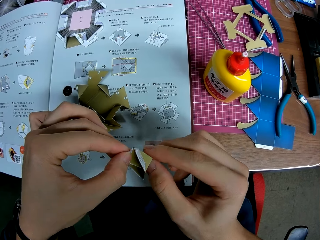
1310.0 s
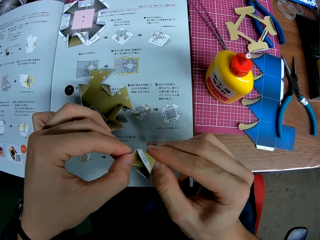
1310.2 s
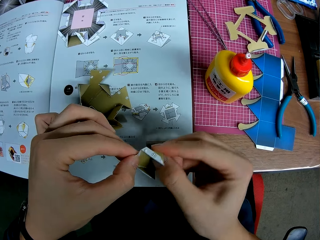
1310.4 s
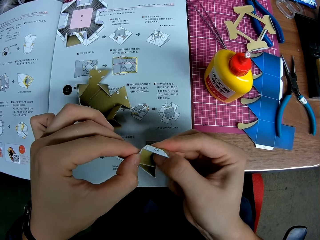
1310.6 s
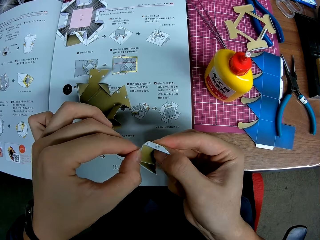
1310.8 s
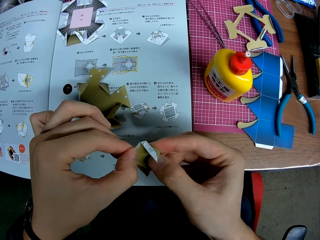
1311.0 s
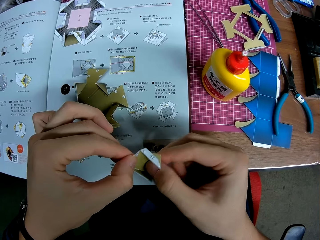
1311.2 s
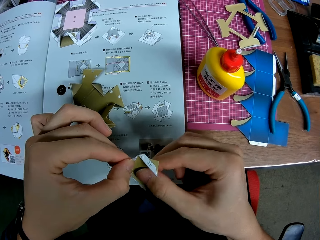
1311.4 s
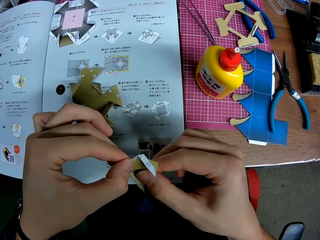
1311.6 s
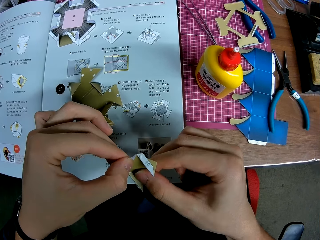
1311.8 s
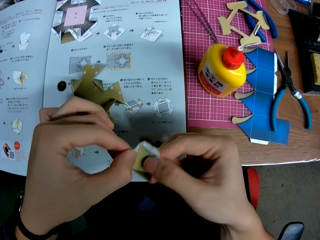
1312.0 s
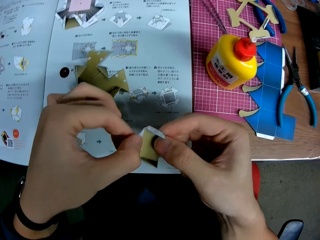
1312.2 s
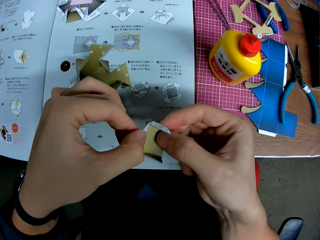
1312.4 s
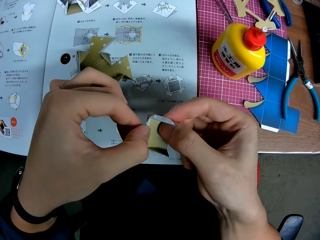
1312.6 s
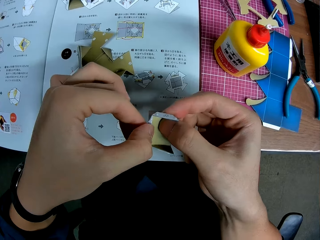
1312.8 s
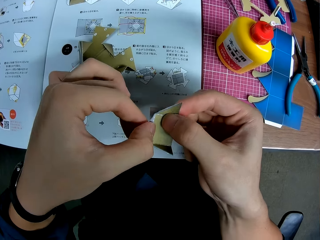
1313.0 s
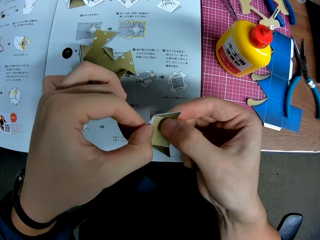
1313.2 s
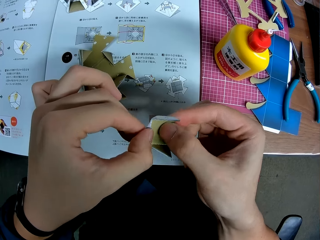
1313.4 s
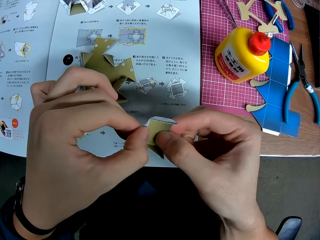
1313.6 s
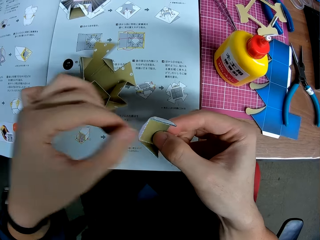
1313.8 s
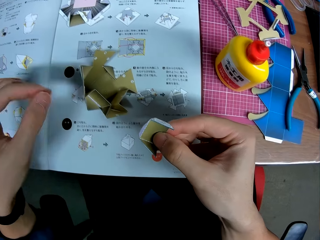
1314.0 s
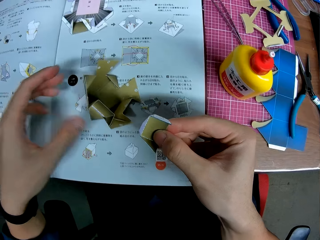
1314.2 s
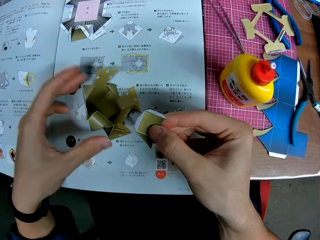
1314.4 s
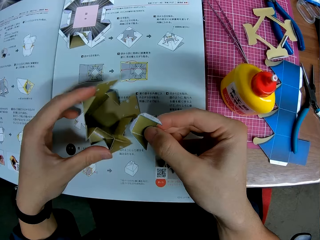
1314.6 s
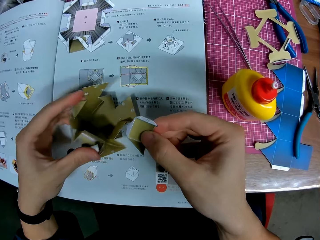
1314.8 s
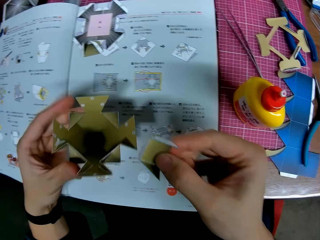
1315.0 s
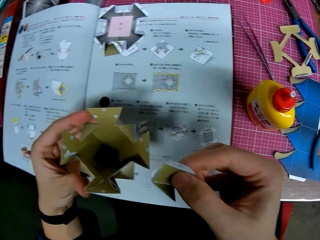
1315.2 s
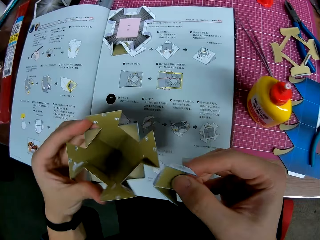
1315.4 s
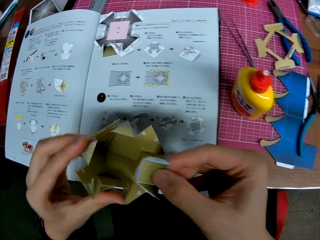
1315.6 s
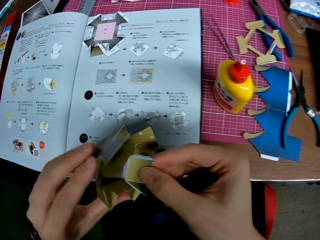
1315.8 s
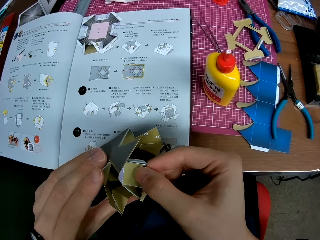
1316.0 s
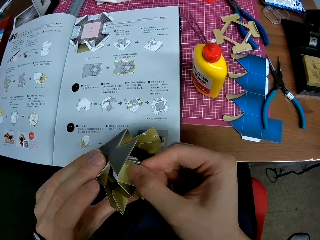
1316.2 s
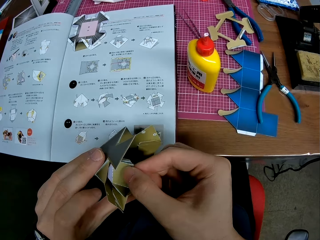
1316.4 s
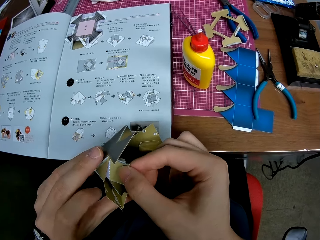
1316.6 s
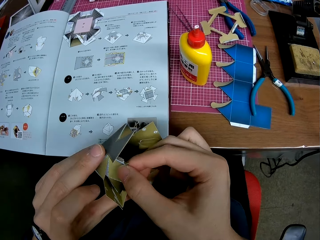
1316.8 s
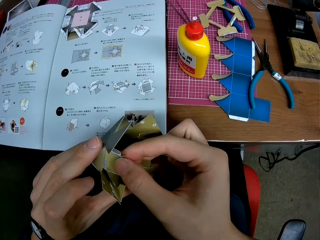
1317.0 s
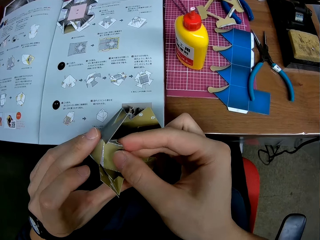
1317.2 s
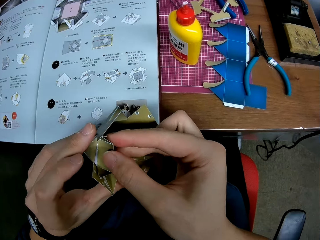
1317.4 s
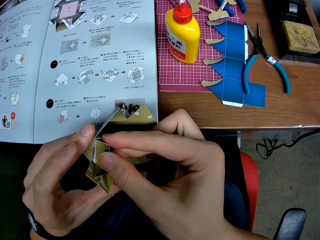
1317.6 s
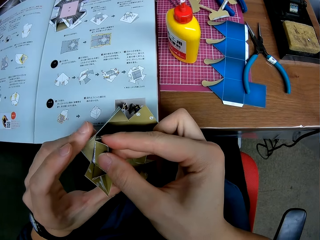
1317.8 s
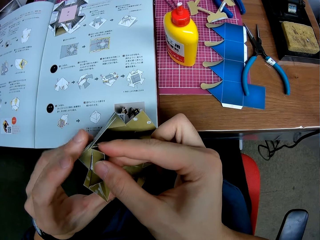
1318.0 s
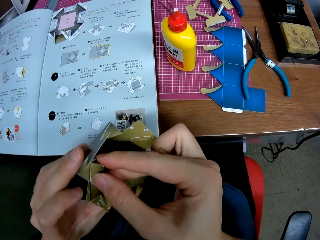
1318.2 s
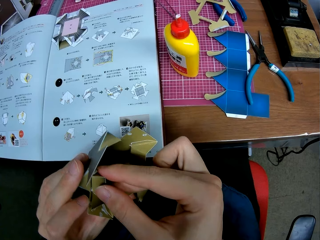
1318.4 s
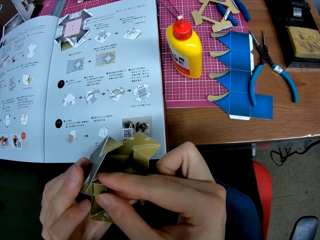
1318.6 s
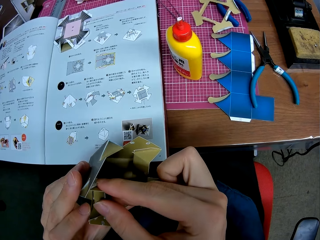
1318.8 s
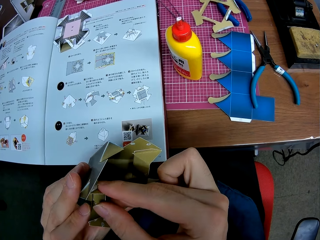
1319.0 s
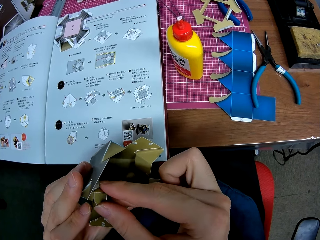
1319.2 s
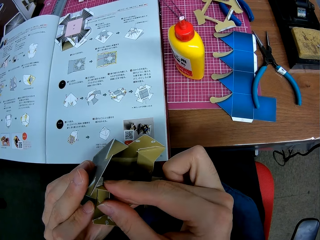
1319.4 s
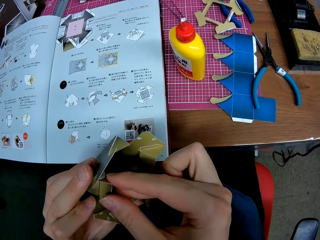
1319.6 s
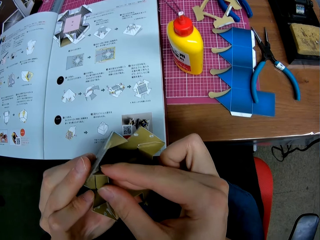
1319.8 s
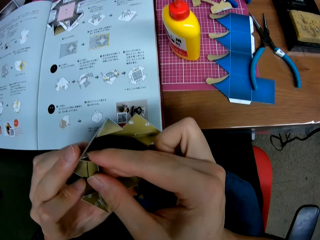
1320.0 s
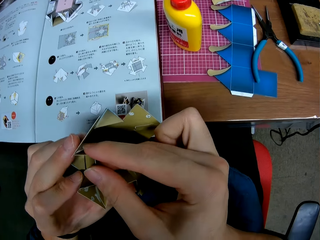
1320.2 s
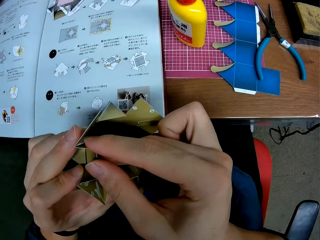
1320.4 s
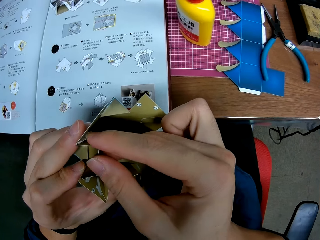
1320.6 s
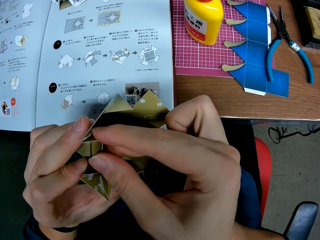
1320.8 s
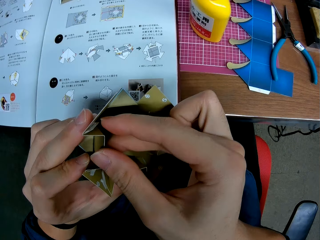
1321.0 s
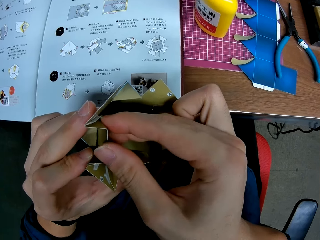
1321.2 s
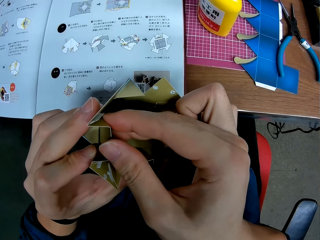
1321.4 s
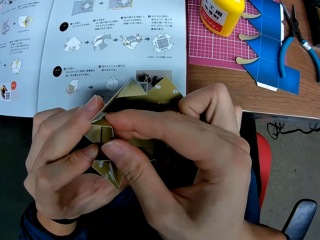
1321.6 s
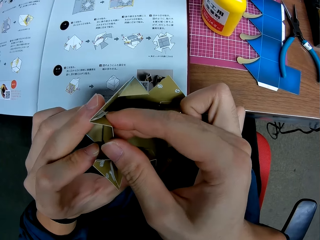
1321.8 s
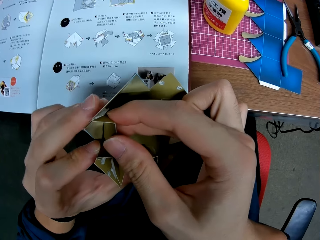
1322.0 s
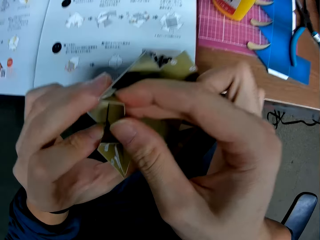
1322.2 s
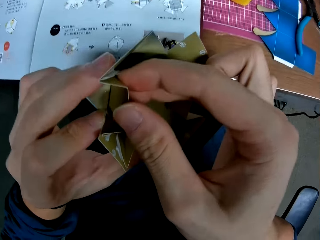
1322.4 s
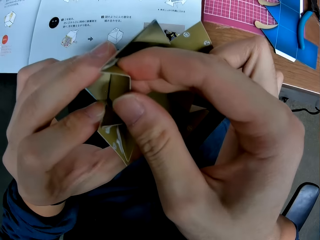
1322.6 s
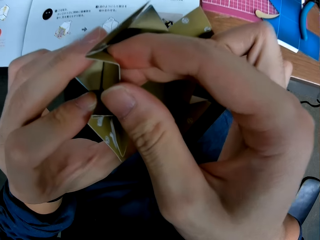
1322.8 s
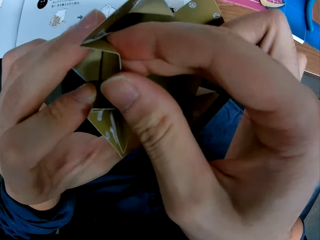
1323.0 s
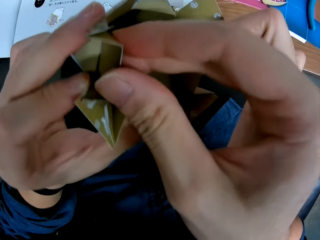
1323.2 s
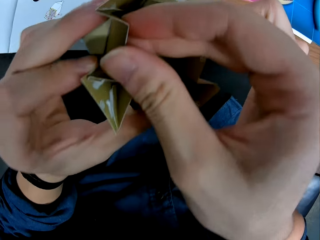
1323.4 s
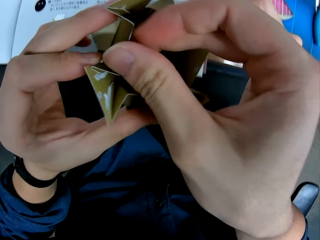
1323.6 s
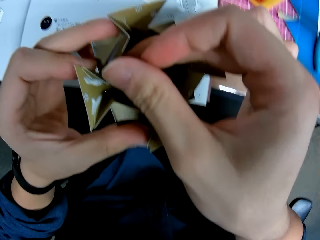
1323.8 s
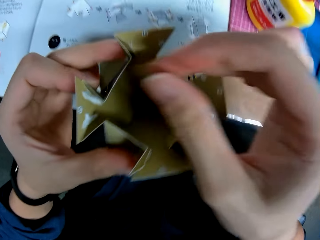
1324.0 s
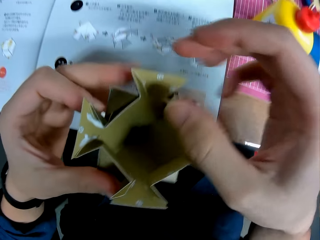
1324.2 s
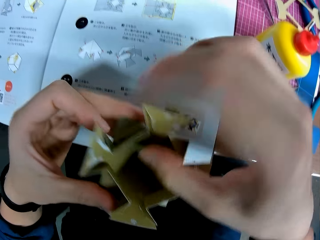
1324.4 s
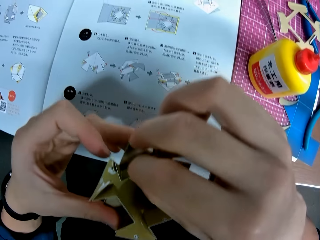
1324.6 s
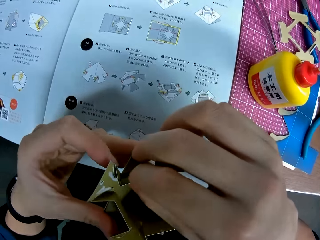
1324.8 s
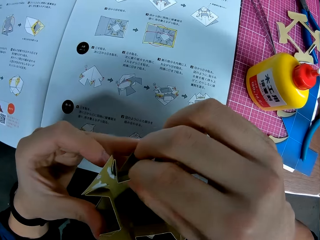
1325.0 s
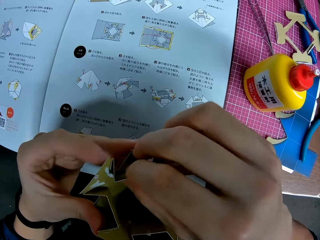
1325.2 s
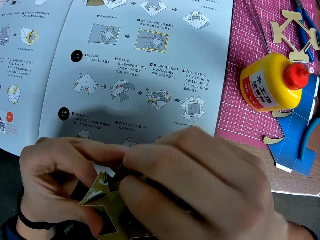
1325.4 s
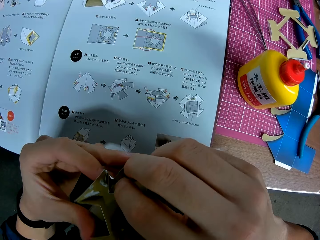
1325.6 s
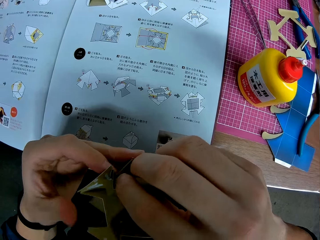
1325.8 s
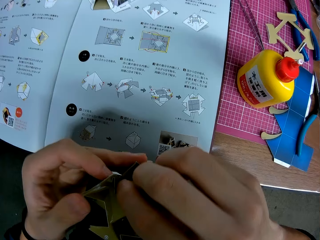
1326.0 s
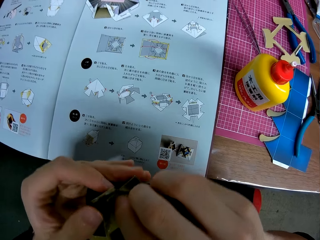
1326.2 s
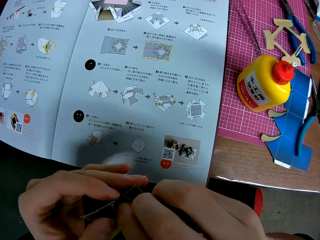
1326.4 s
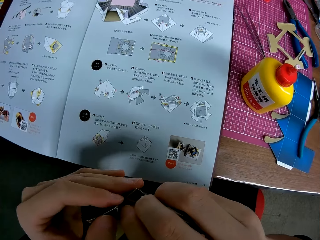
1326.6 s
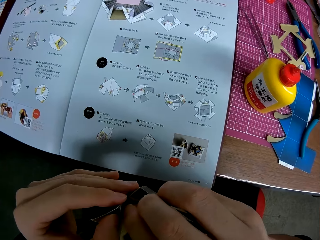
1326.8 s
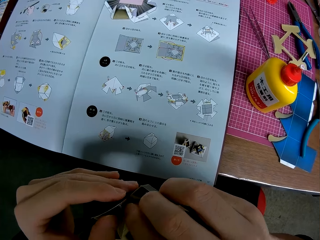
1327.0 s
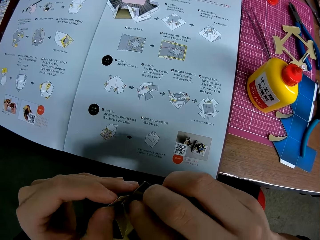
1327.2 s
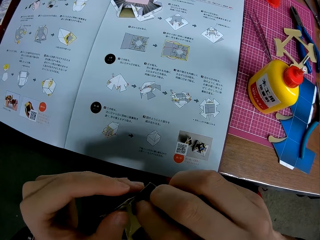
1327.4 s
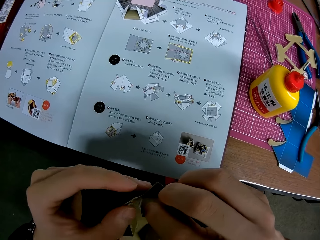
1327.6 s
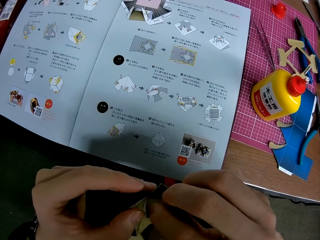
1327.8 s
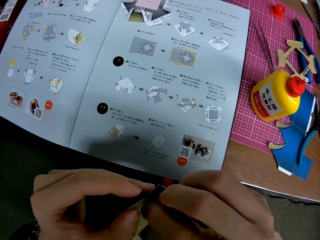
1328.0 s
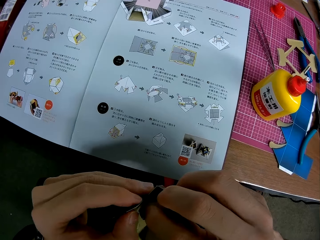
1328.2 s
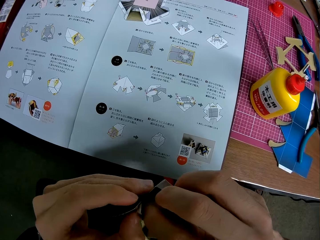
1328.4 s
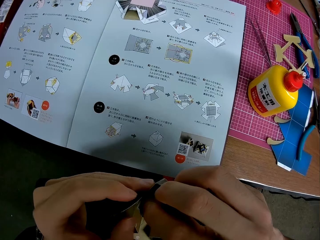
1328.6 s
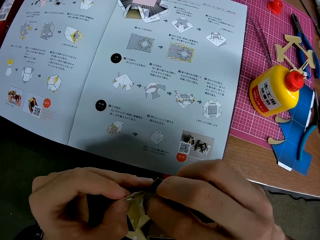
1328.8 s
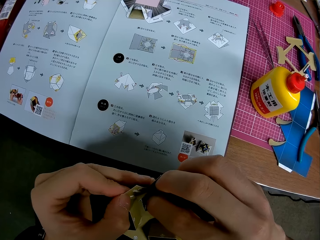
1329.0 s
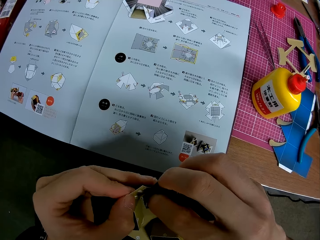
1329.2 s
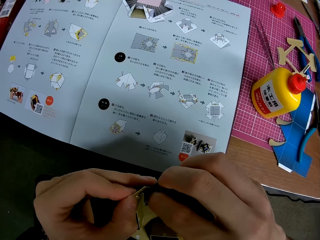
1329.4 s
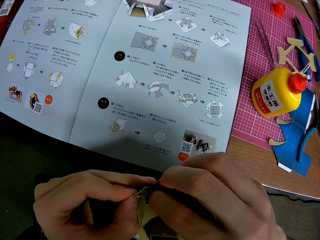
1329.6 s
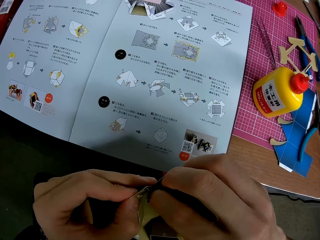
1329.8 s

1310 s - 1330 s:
The camera wearer drops the craft on the table. He adjusts the piece of craft with his hands. He lifts the architectural model from the booklet manual. He attaches the model piece to the architectural model. He adjusts the model piece on the architectural model.

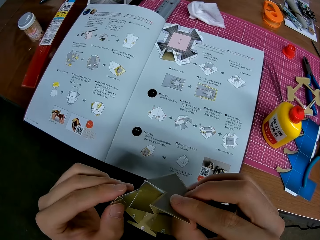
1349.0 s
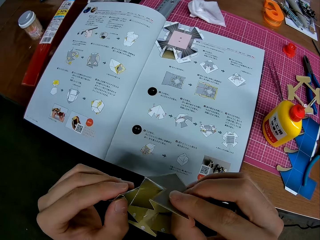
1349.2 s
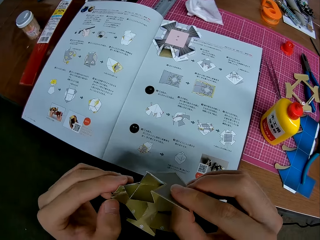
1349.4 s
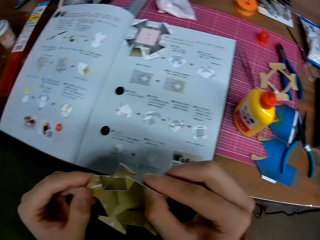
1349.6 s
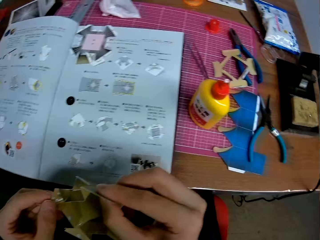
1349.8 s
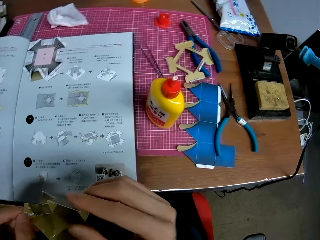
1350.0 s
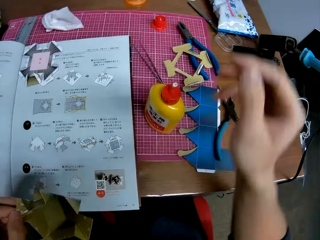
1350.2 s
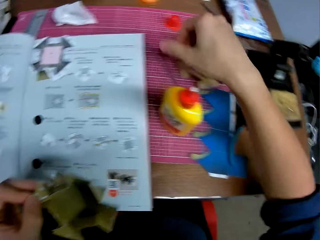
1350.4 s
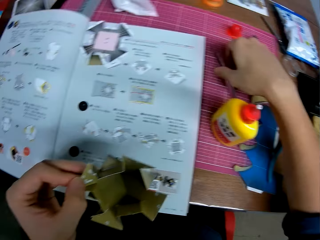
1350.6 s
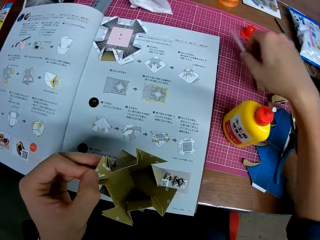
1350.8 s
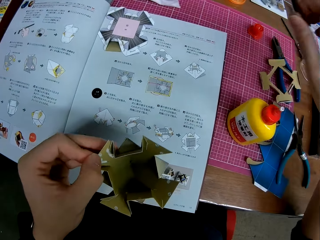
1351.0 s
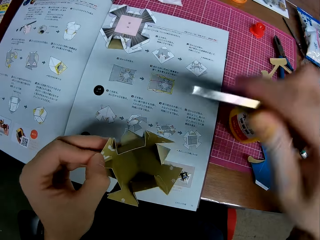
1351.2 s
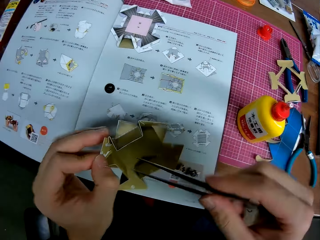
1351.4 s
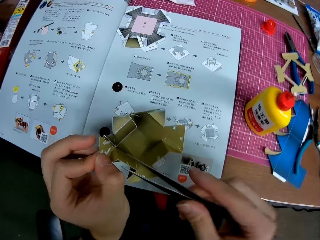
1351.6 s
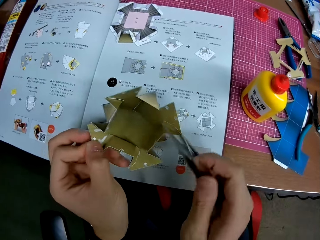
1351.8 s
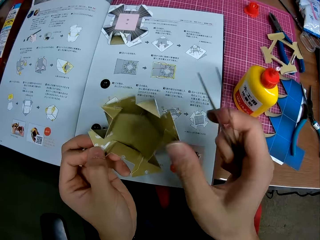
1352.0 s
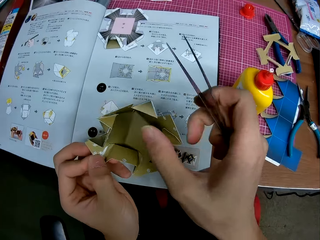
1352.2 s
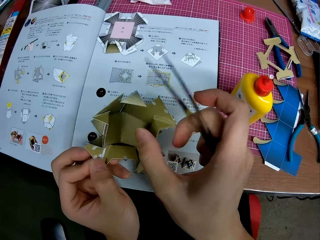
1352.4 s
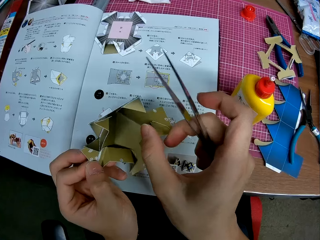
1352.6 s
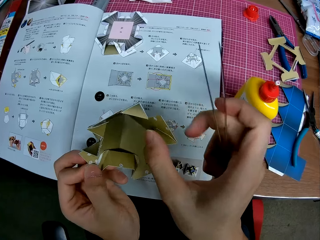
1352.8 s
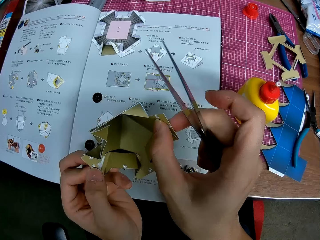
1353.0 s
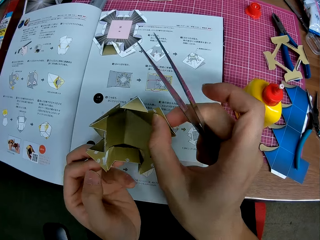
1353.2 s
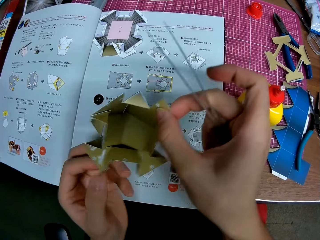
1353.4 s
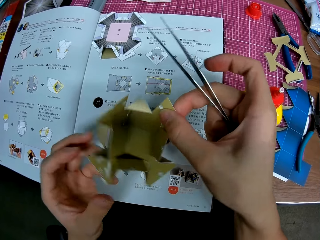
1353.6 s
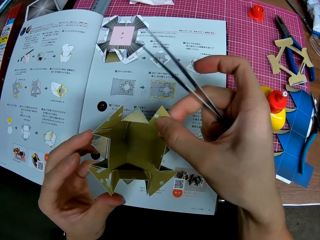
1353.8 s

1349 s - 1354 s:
The camera wearer picks up tweezers on the mat craft board. They direct the tweezers towards the architectural model. They adjust the architectural model with hands.
